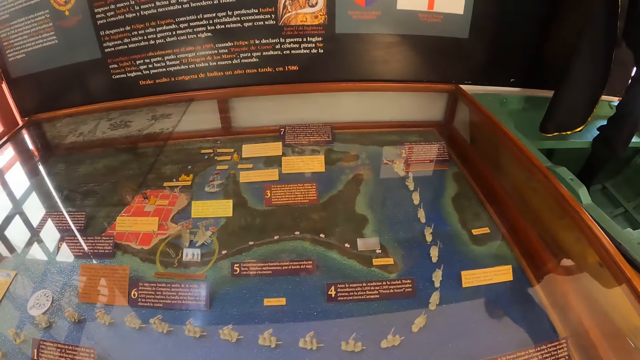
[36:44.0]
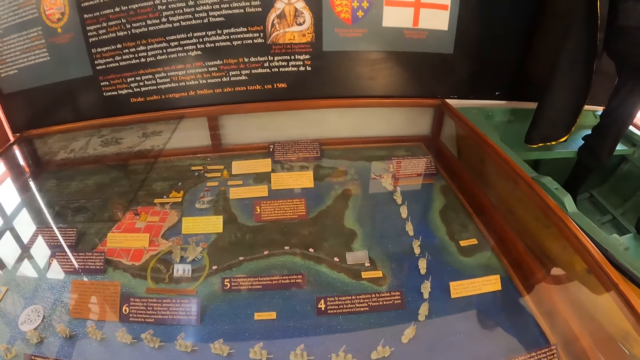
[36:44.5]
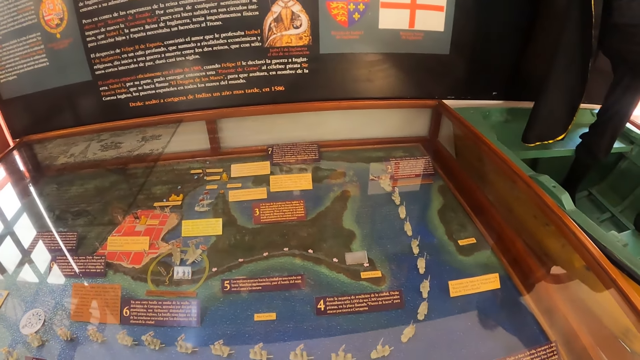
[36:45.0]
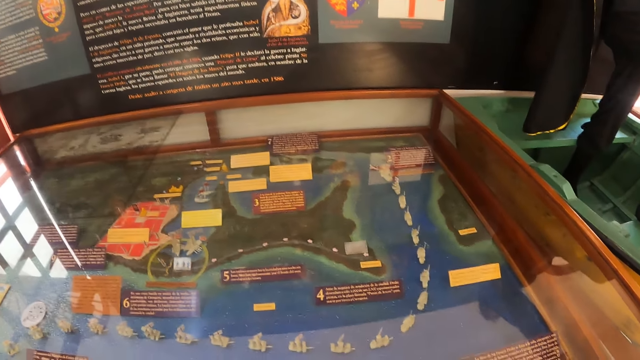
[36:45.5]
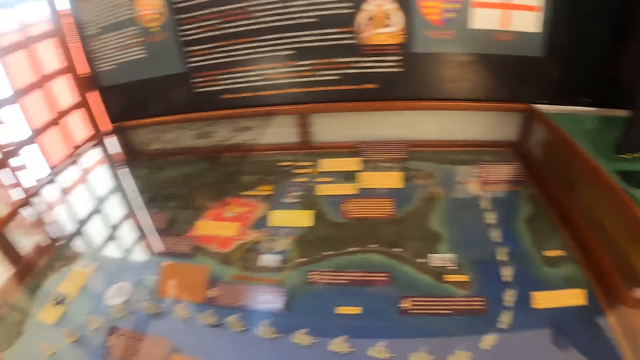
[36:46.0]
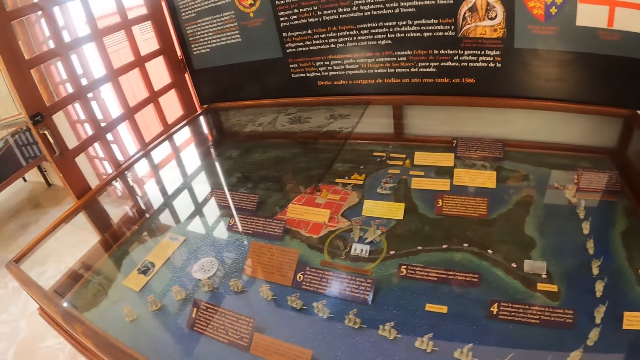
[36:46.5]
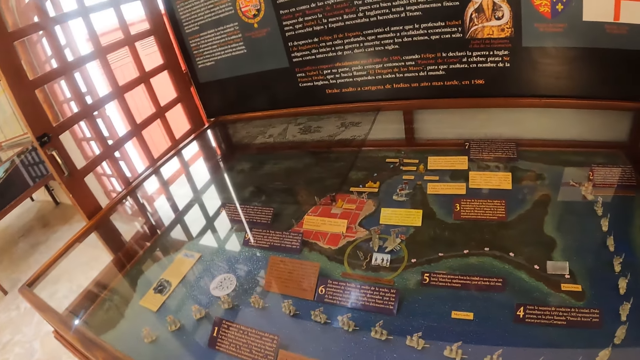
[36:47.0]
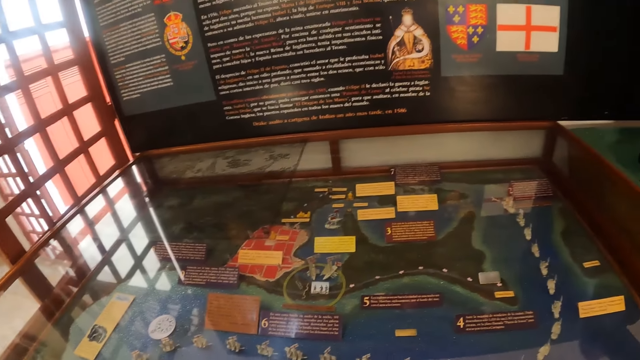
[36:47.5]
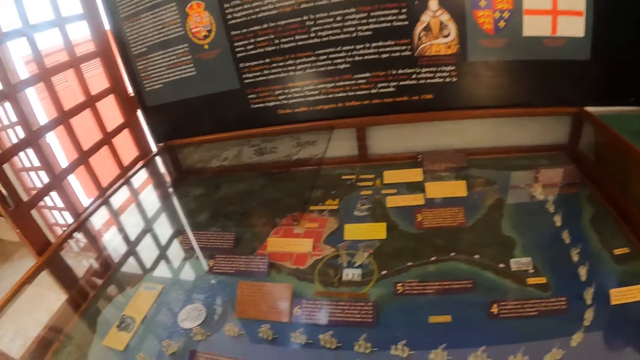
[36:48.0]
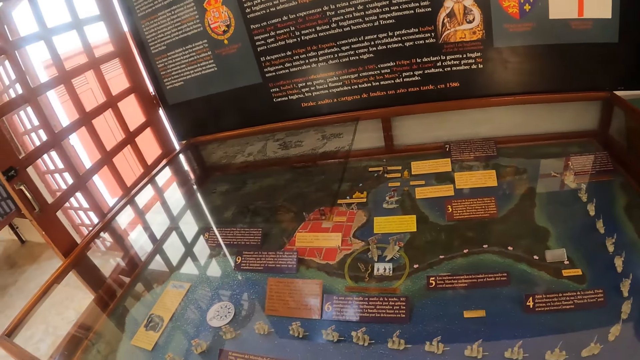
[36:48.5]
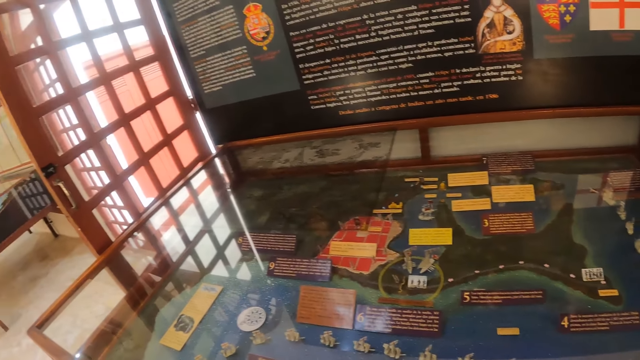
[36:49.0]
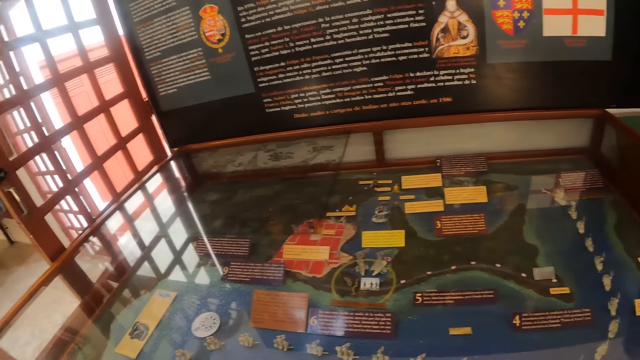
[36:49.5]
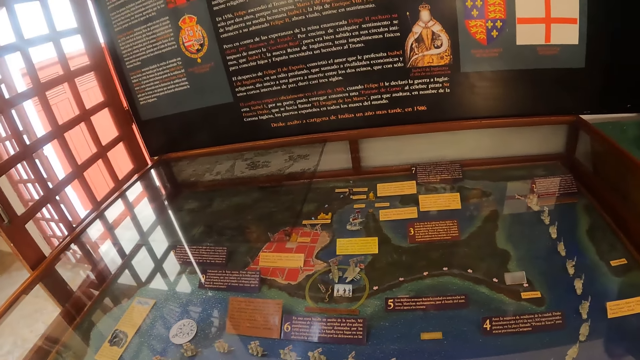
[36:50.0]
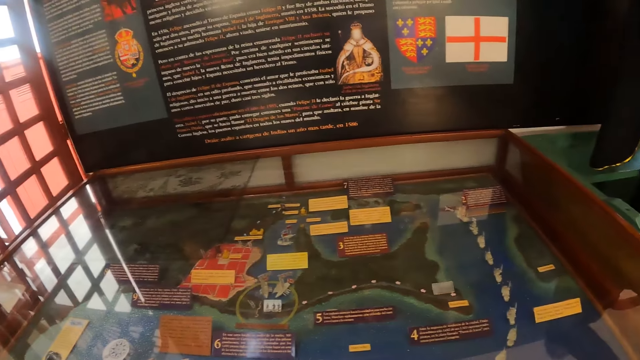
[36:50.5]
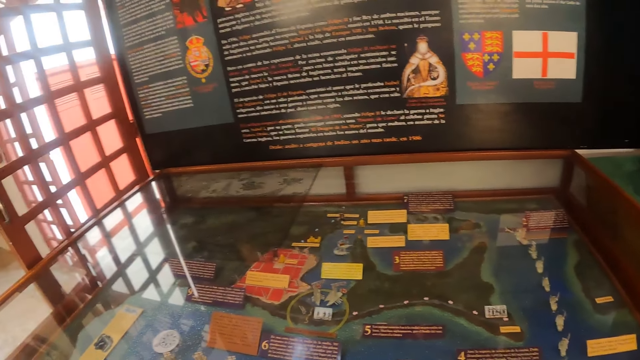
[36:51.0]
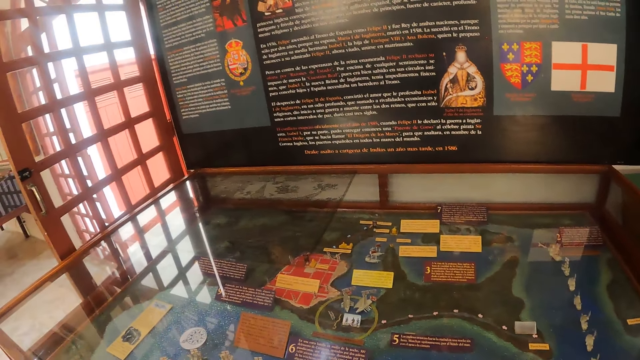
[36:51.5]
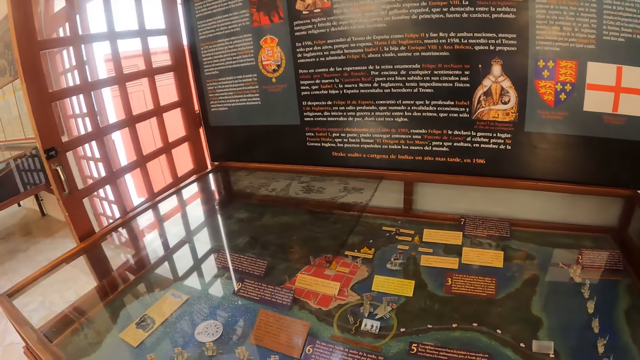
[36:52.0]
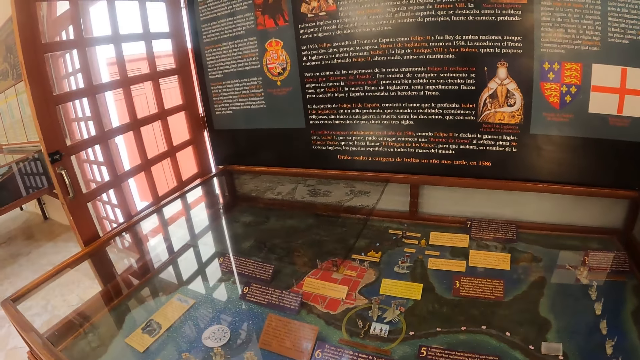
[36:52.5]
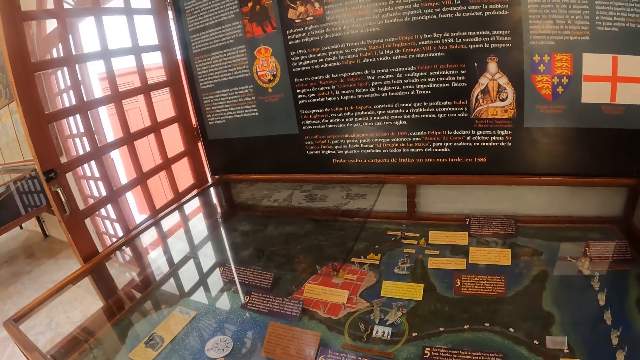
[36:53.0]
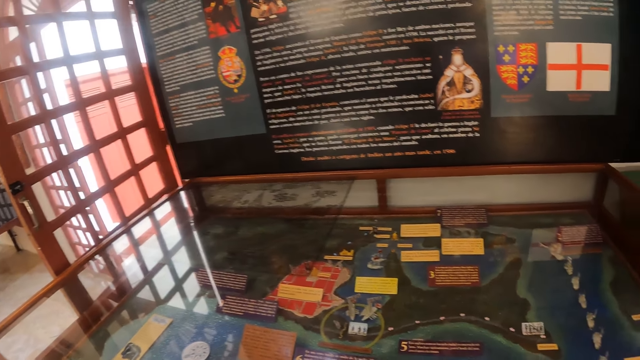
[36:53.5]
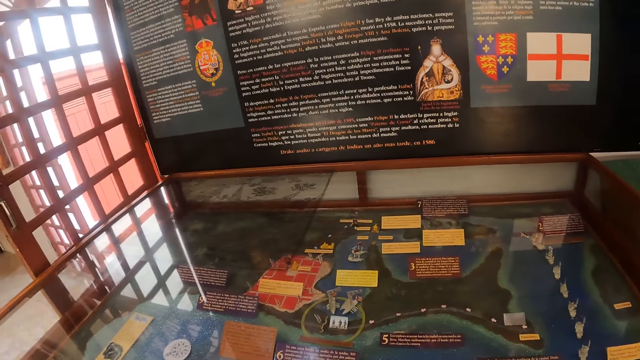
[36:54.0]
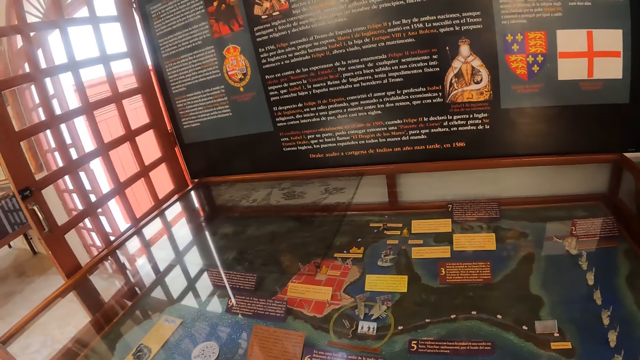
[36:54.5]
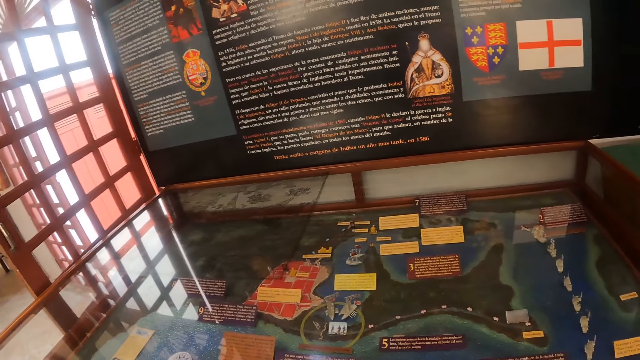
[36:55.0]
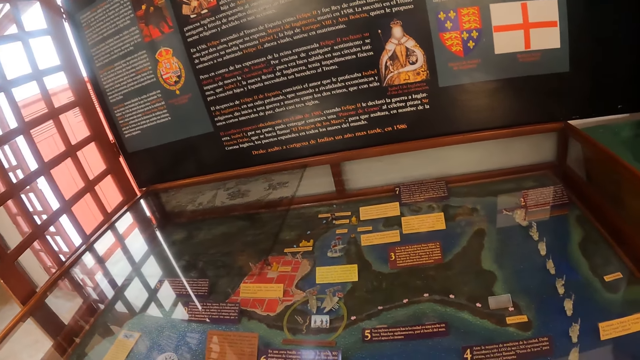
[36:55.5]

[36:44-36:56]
The camera wearer looks at the wall.

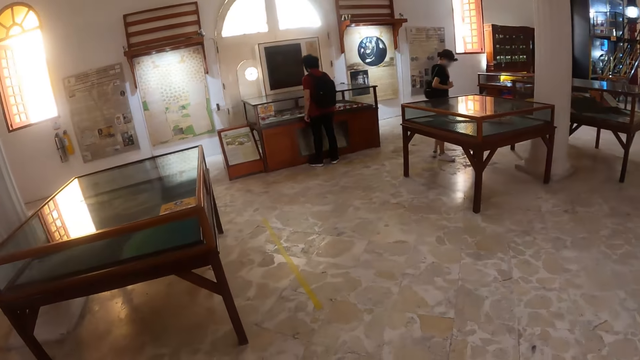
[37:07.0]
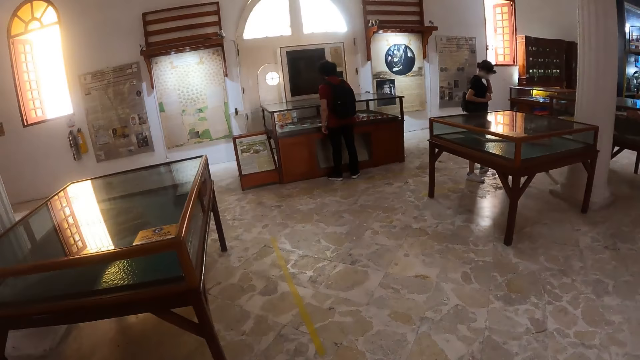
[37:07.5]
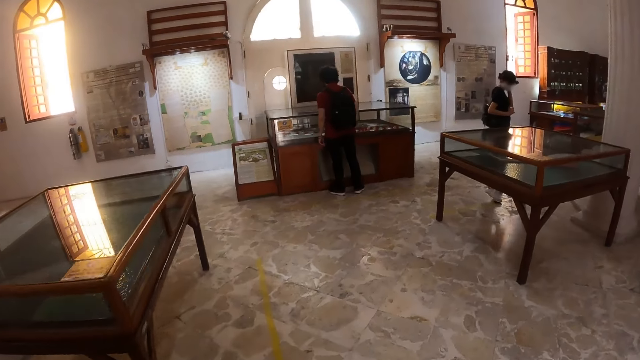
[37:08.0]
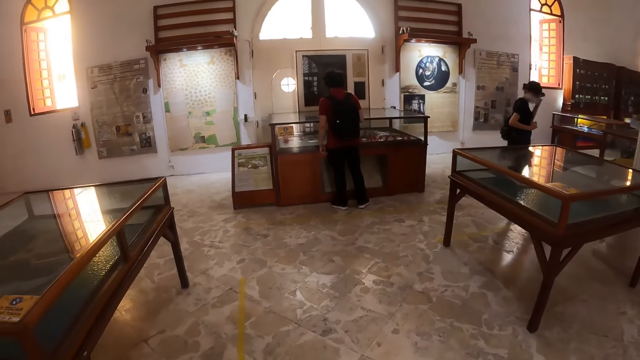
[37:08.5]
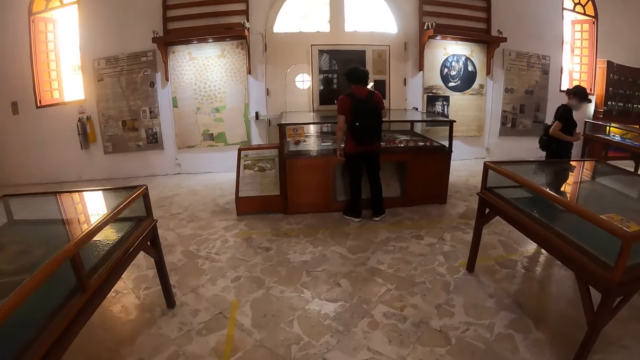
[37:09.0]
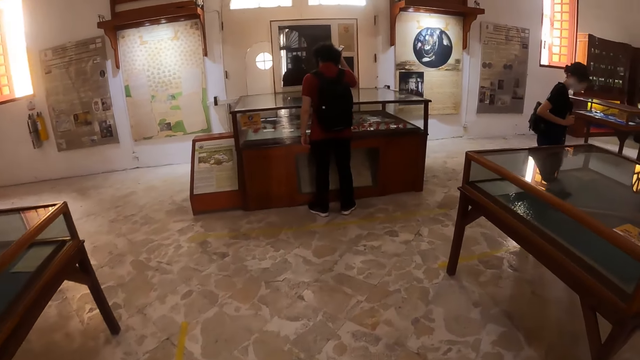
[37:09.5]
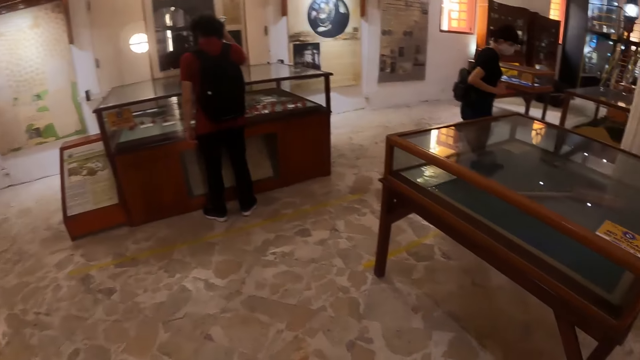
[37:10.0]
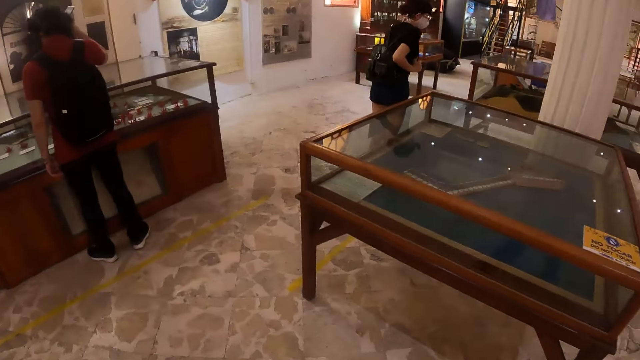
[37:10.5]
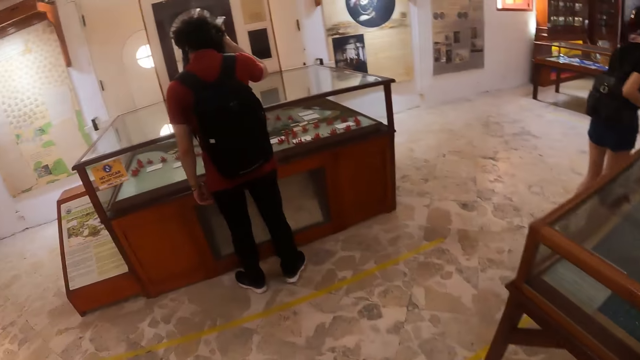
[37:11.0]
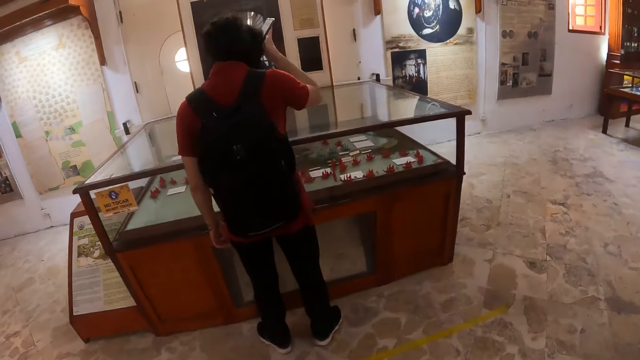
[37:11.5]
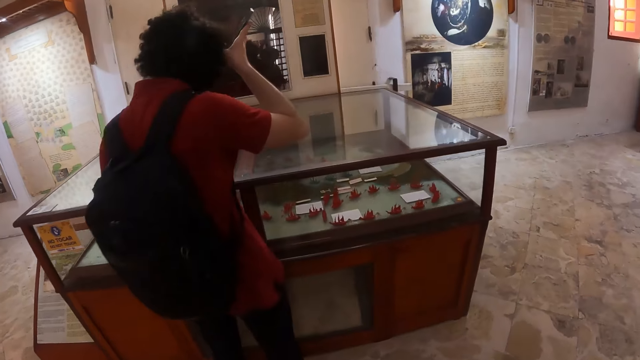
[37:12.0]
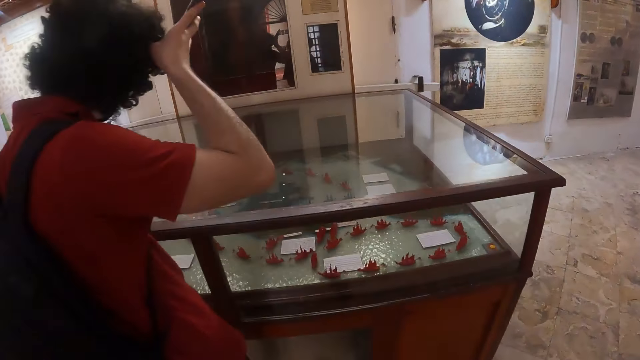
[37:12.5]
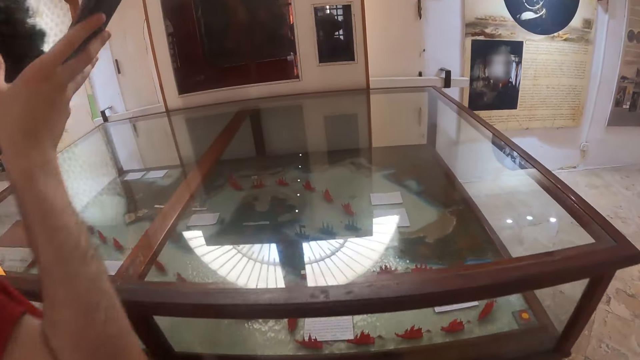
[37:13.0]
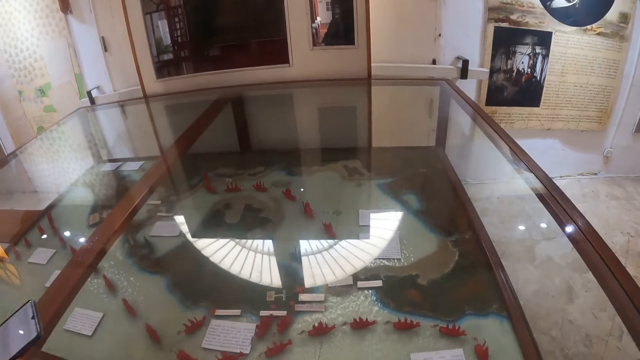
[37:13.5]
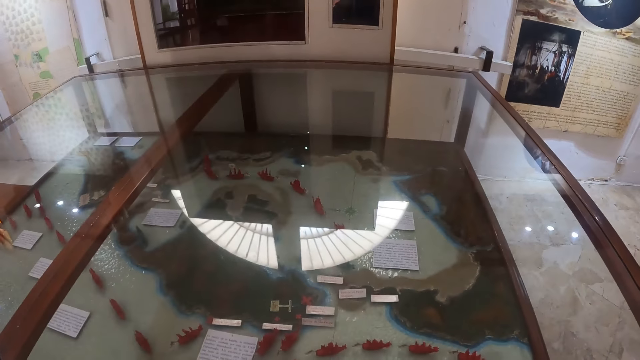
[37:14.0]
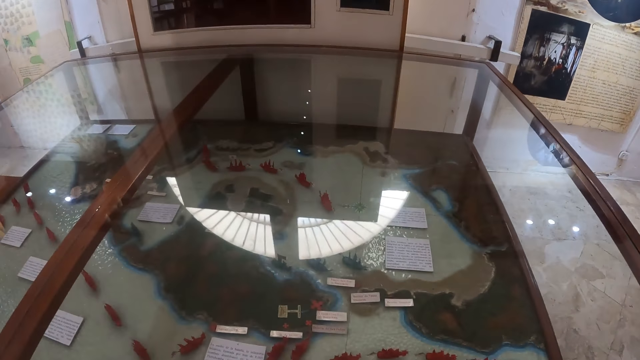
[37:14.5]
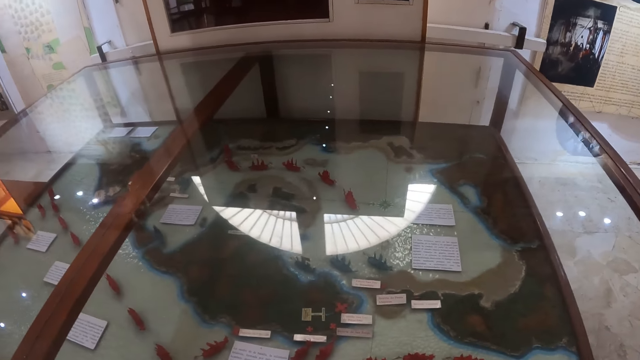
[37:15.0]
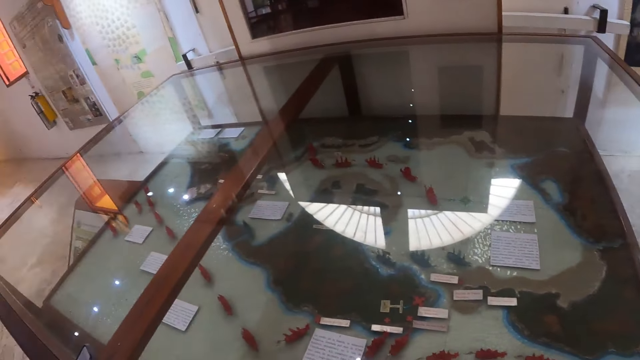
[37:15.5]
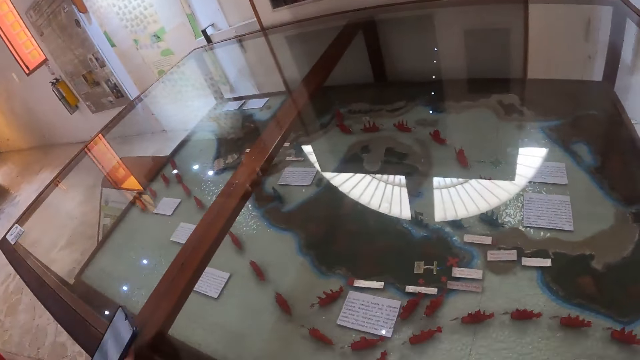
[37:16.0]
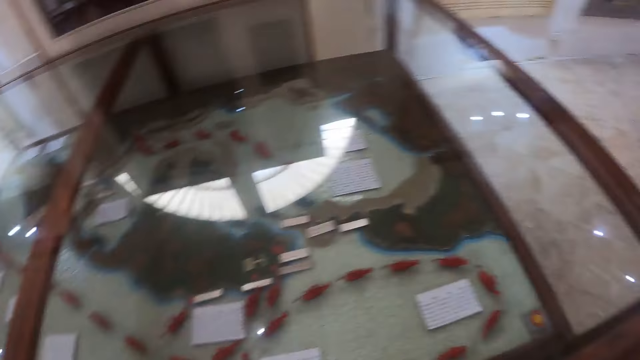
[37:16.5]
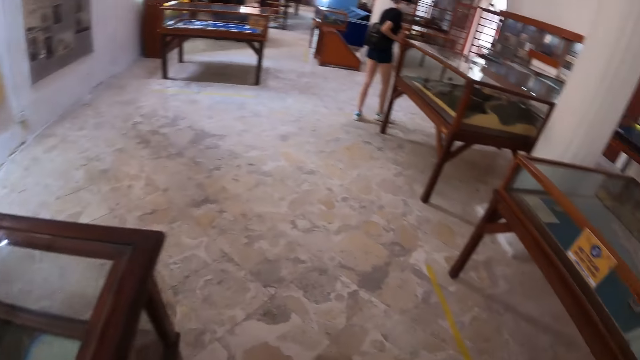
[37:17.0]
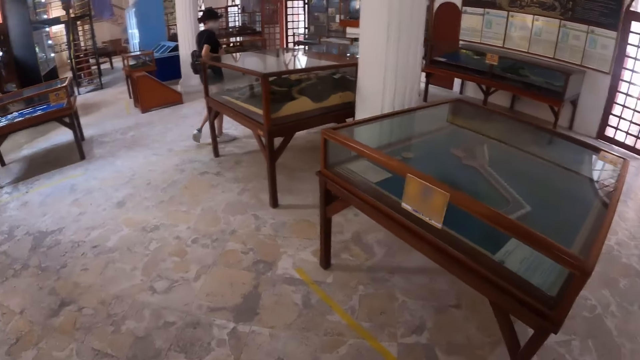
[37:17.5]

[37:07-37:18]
The camera wearer looks around. They move around the room. They look around.
